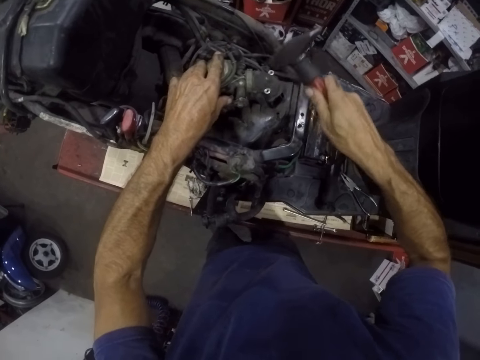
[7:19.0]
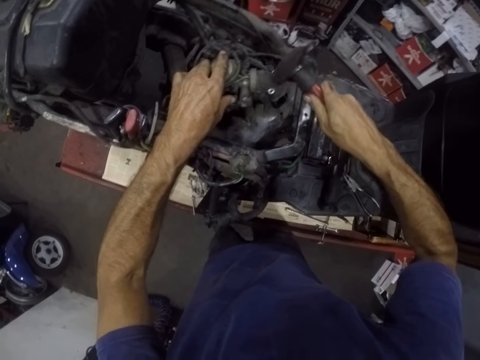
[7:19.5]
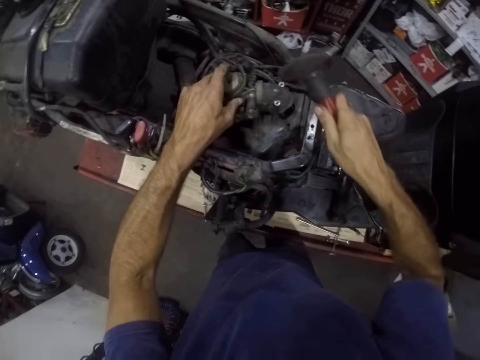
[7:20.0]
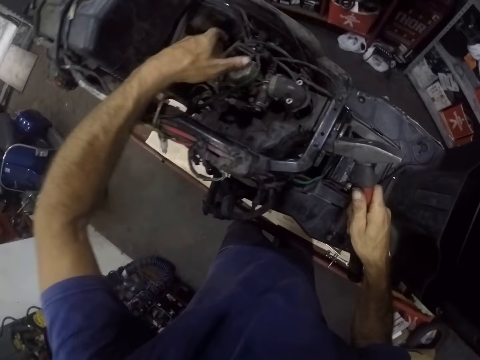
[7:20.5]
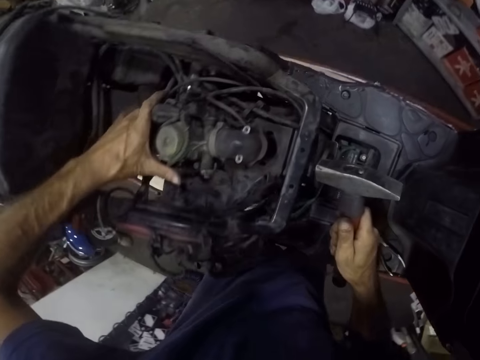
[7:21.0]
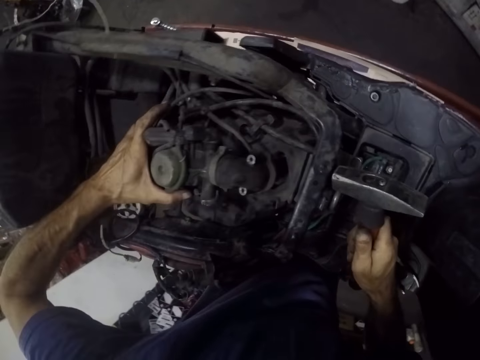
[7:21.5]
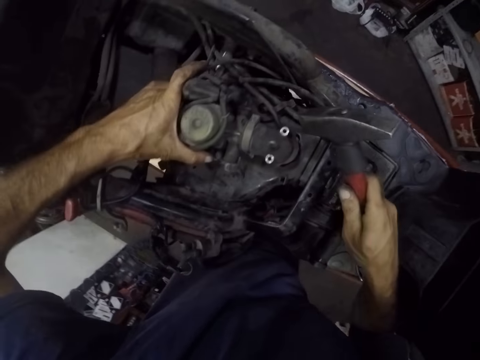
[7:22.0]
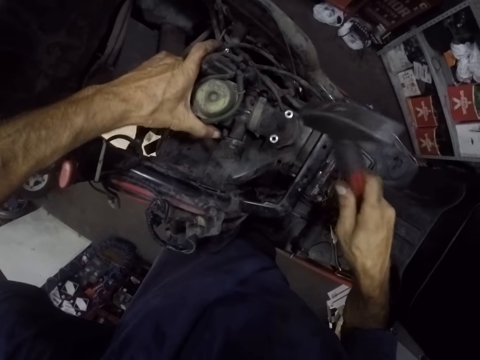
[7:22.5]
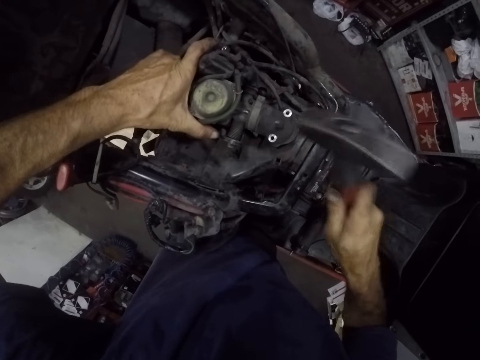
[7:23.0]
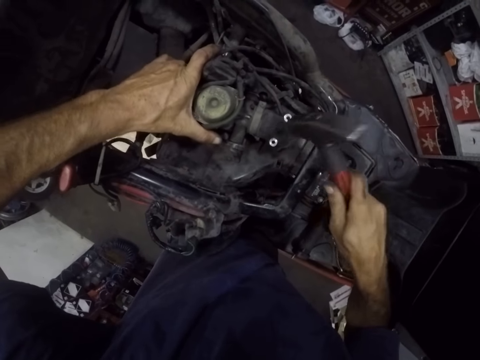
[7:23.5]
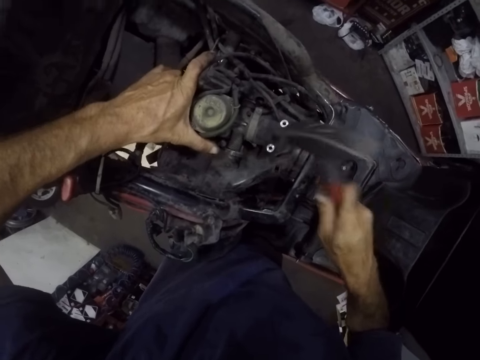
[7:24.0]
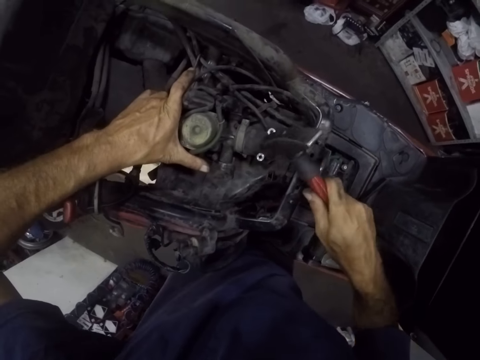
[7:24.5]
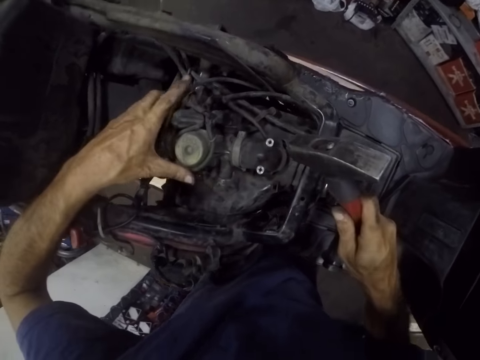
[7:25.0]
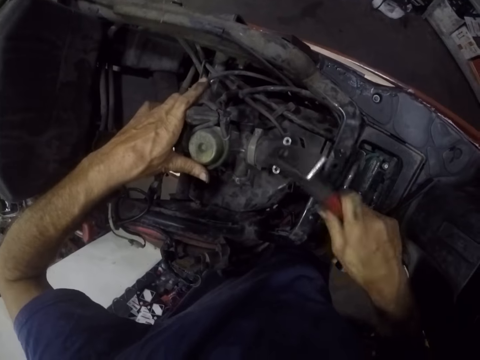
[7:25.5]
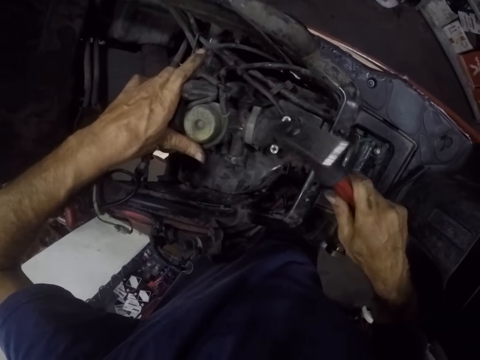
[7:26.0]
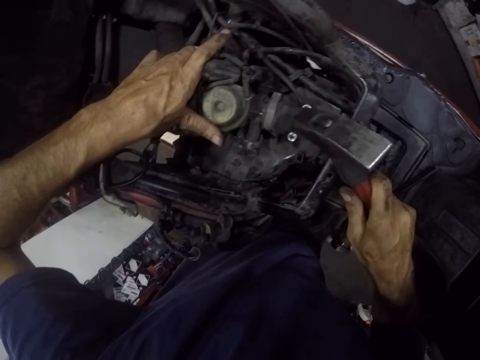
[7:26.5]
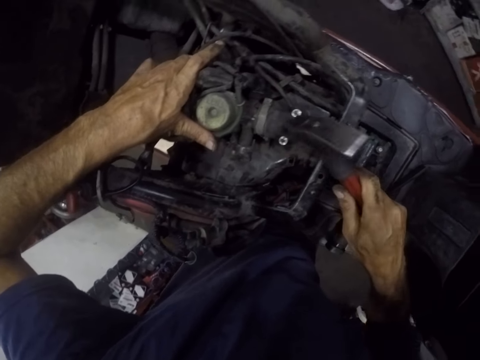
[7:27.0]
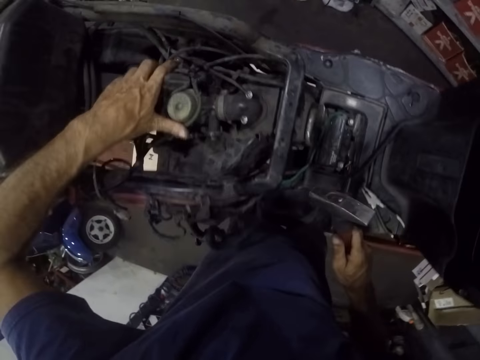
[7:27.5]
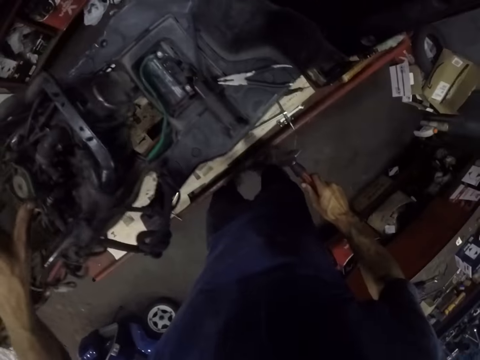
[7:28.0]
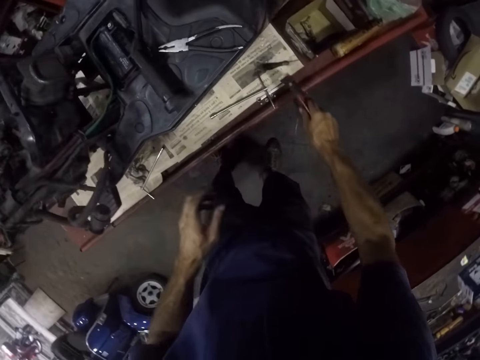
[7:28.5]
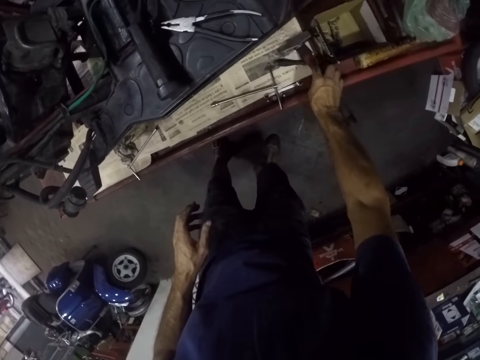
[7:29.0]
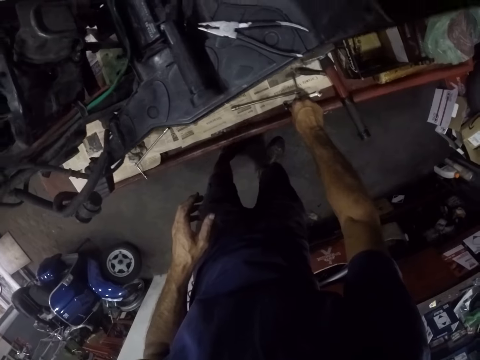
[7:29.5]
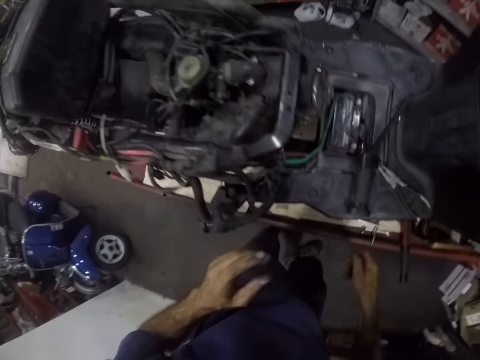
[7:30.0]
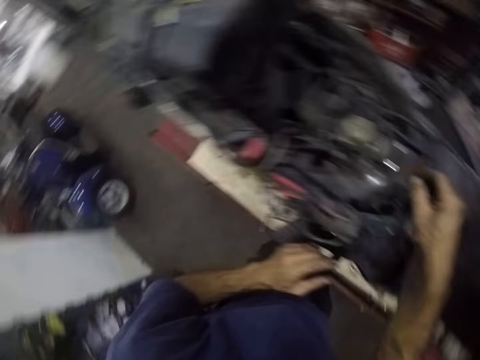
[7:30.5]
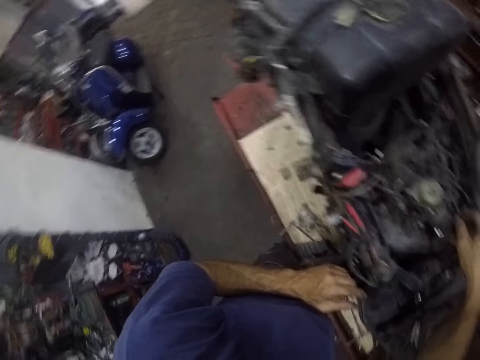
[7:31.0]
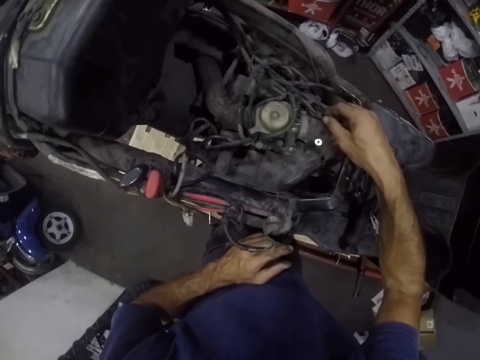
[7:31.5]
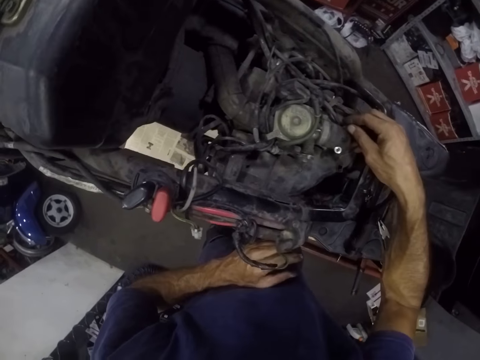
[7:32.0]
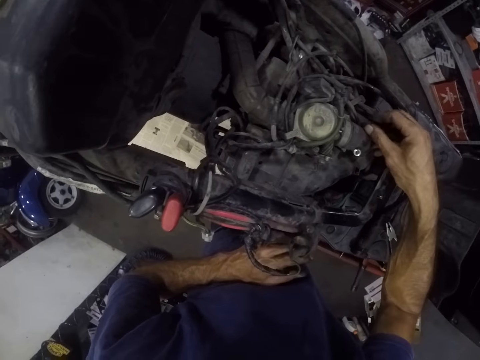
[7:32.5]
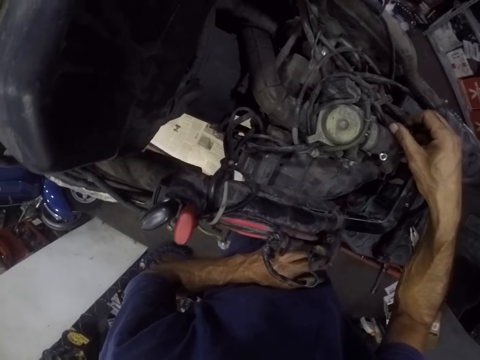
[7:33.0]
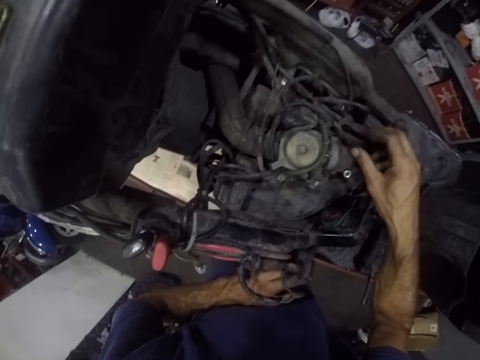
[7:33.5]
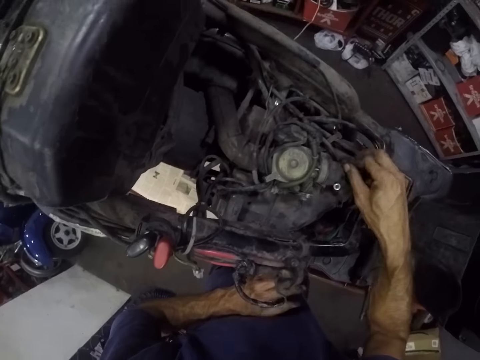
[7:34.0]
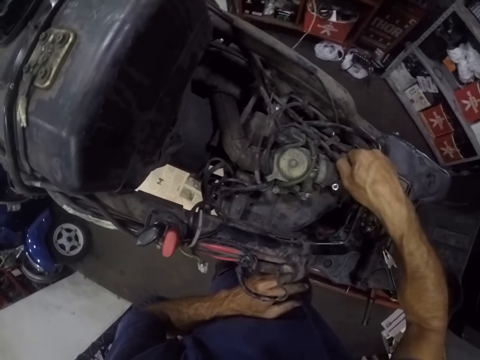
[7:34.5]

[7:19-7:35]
The camera wearer inspects the engine. He hits the pipe with the hammer. He drops the hammer on the worktop. He takes a nut from the worktable with his right hand. He screws the nut to the motorcycle engine with his right hand.

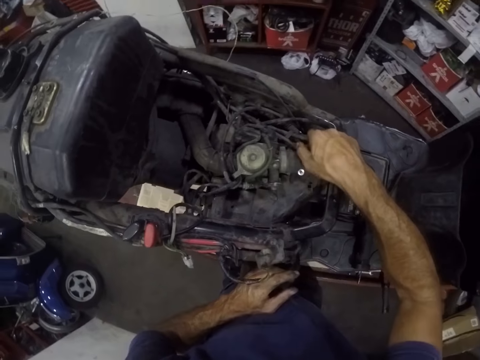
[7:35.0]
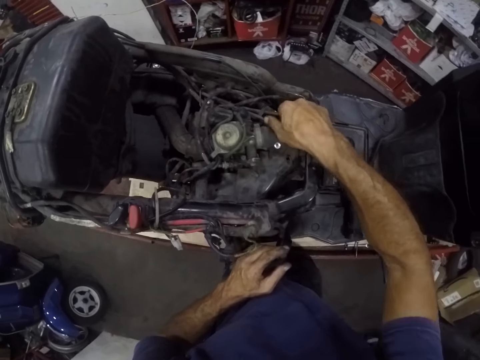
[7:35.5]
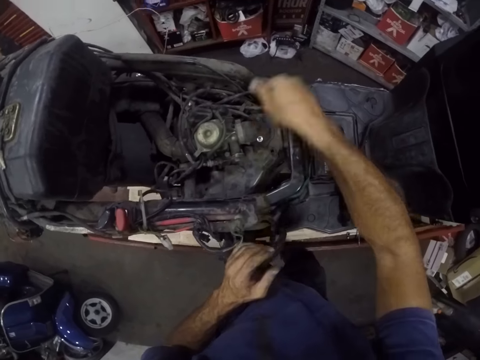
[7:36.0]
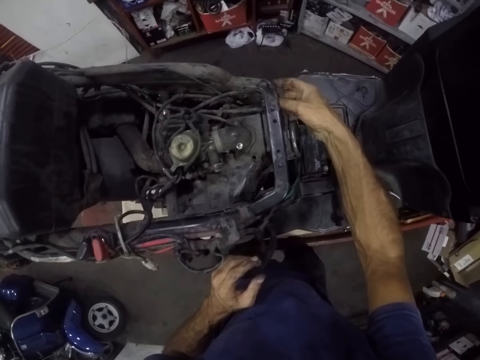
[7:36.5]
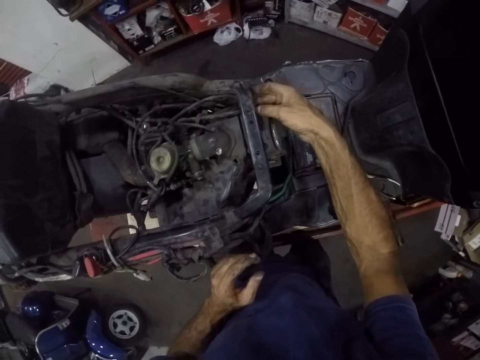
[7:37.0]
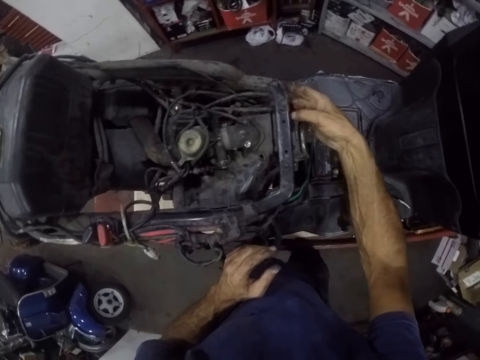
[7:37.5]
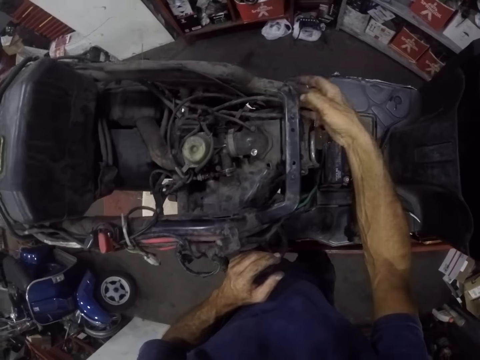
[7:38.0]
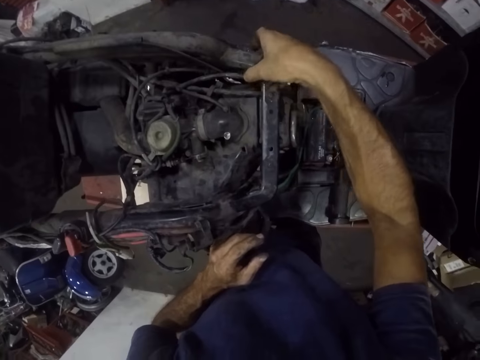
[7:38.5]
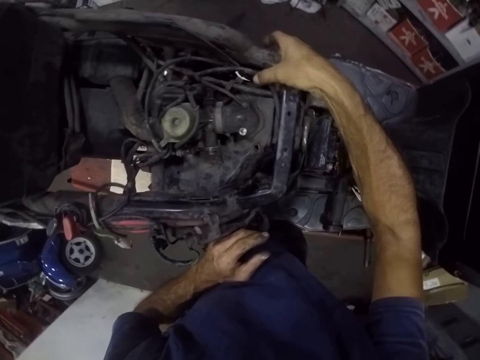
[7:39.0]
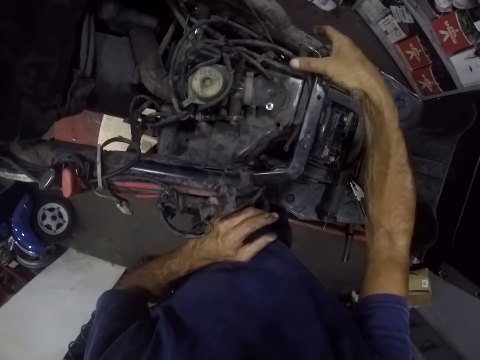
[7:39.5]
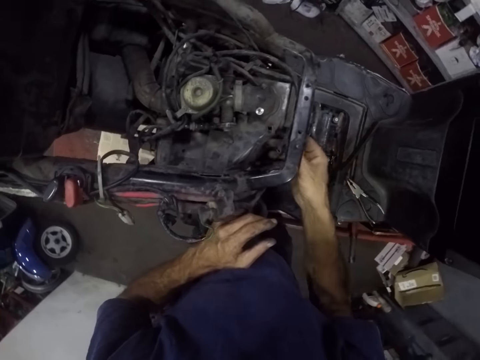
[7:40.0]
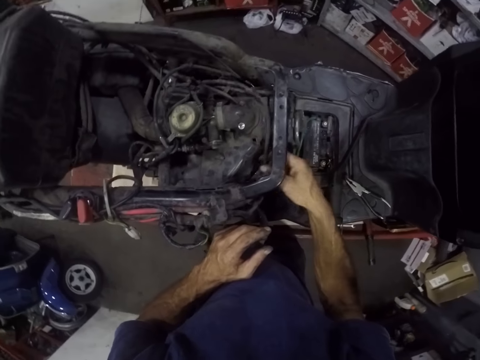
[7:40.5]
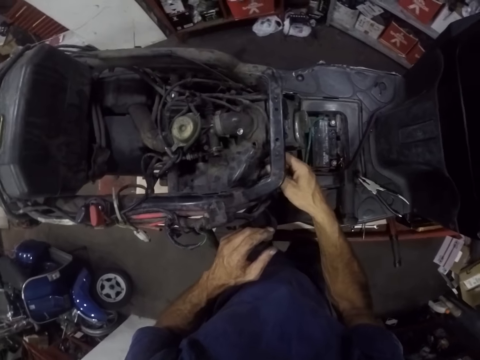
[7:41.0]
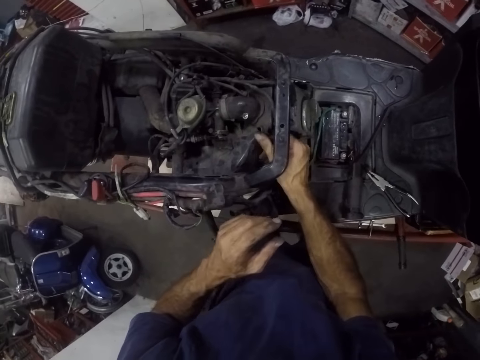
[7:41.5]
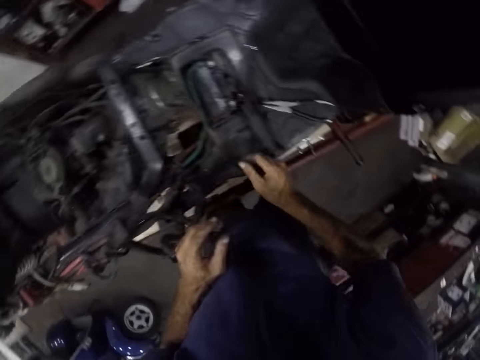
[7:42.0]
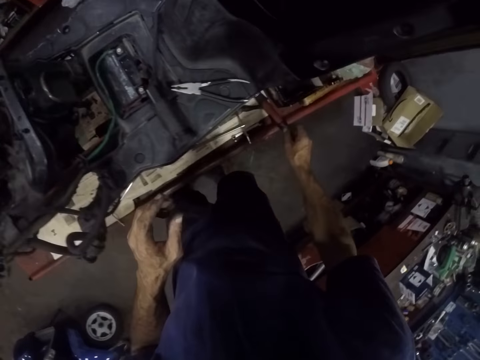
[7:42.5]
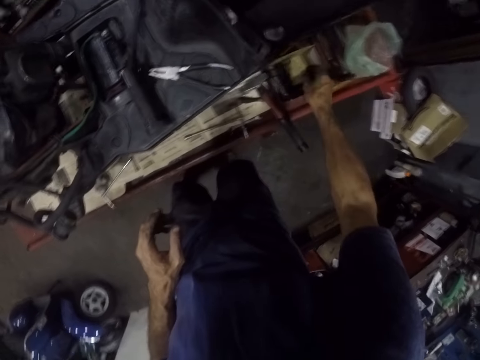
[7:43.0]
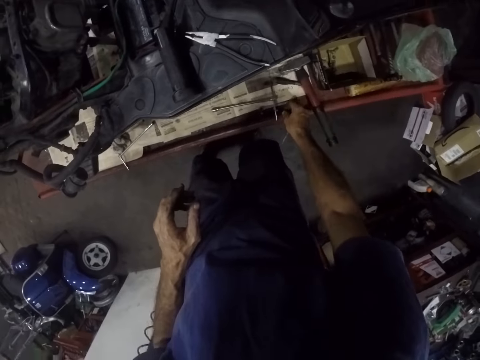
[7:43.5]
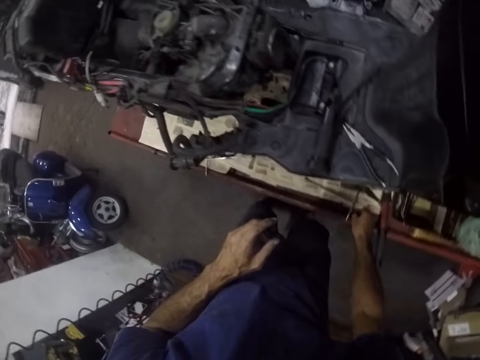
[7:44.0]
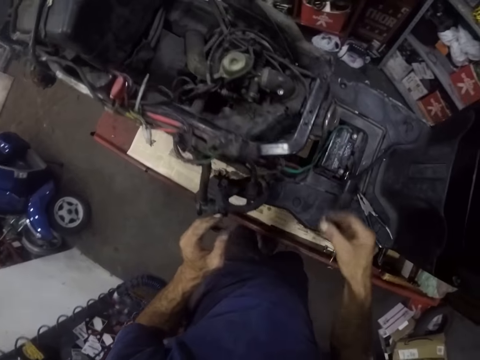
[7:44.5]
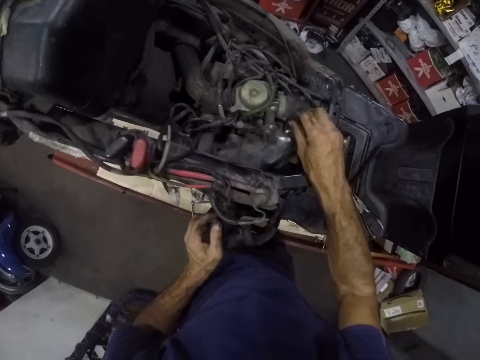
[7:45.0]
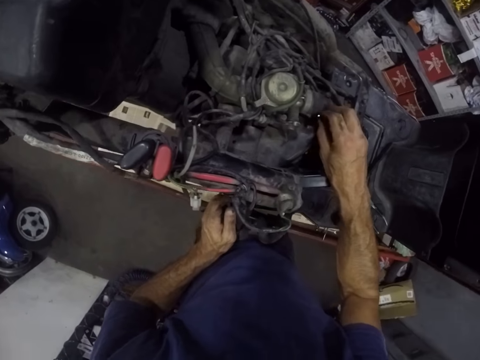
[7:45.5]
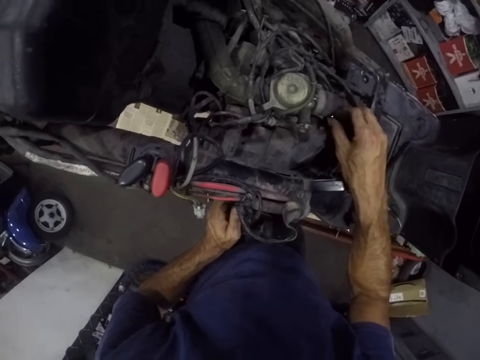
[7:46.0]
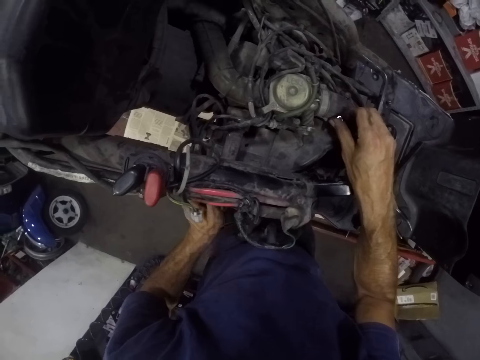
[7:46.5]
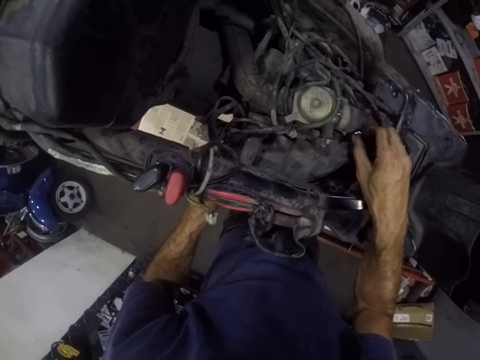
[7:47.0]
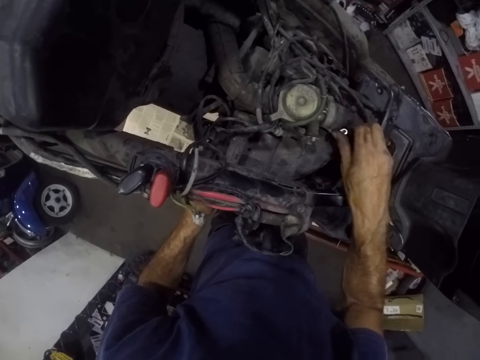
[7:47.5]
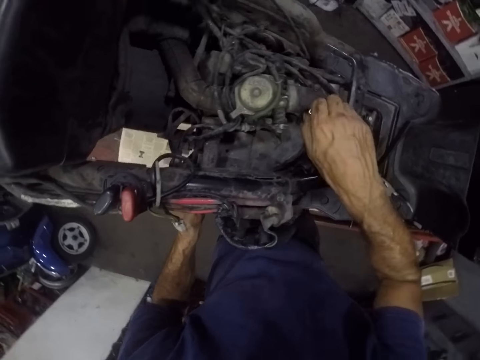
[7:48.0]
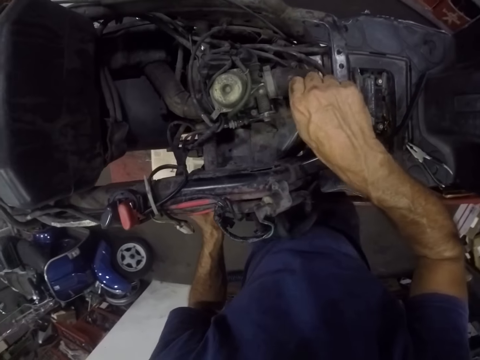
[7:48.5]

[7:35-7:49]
The camera wearer adjusts the fuel hose in the motorcycle engine. He takes another nut from the worktable with his right hand. He screws the nut to the motorcycle engine with his right hand.
